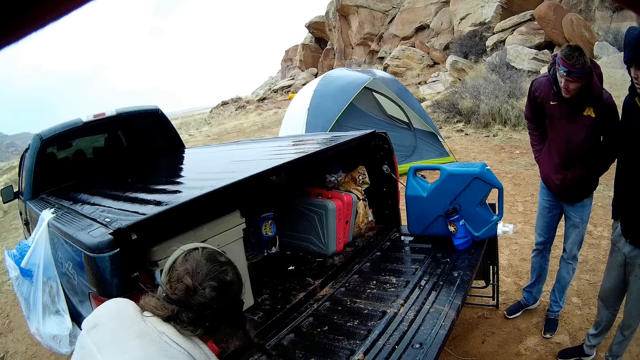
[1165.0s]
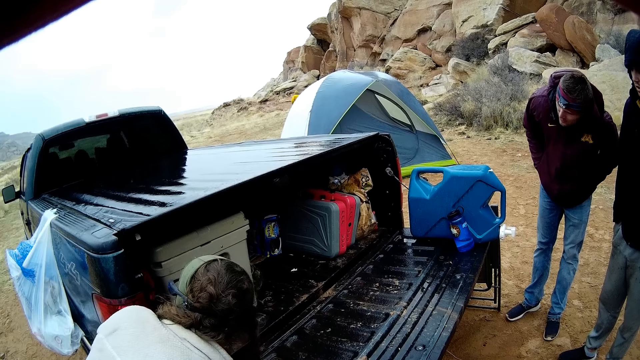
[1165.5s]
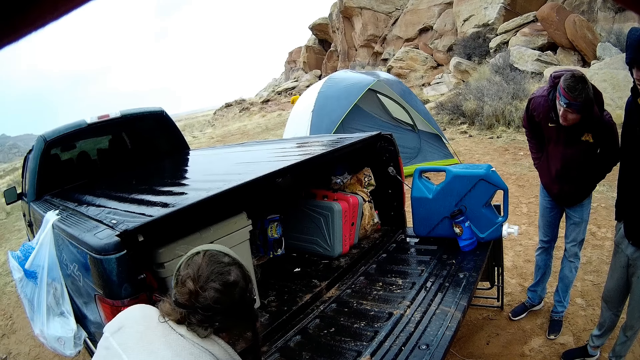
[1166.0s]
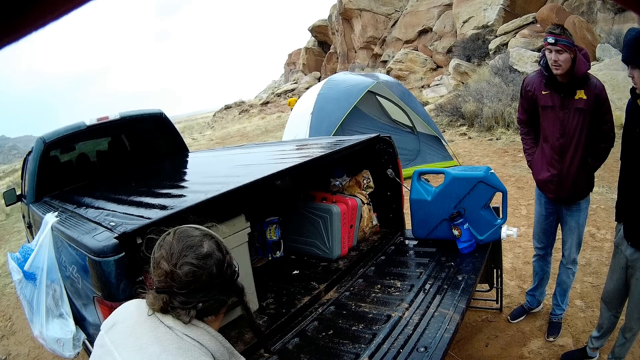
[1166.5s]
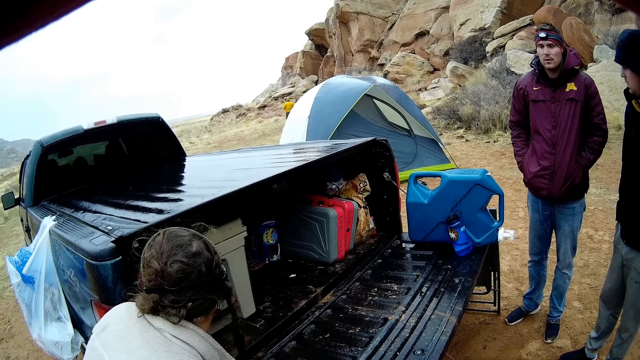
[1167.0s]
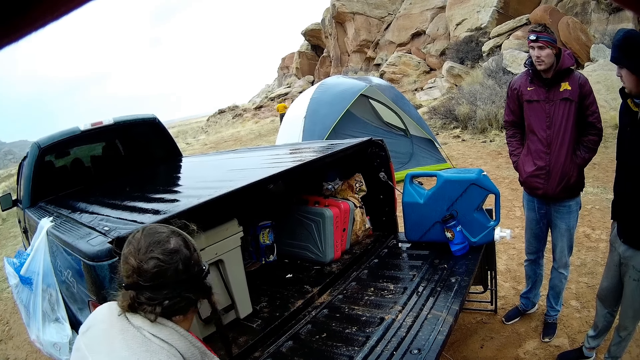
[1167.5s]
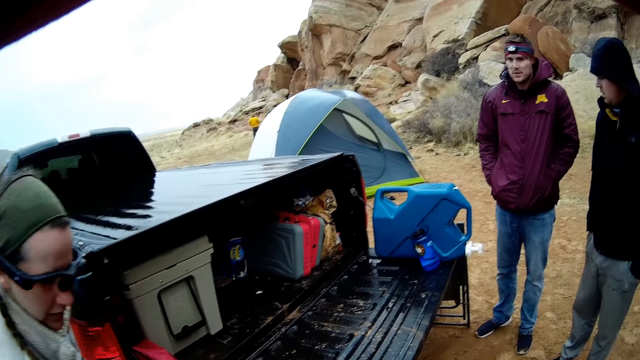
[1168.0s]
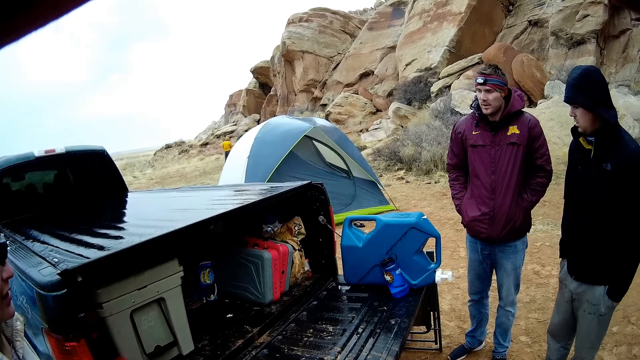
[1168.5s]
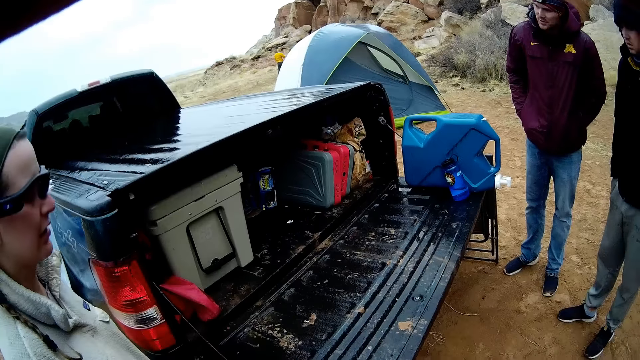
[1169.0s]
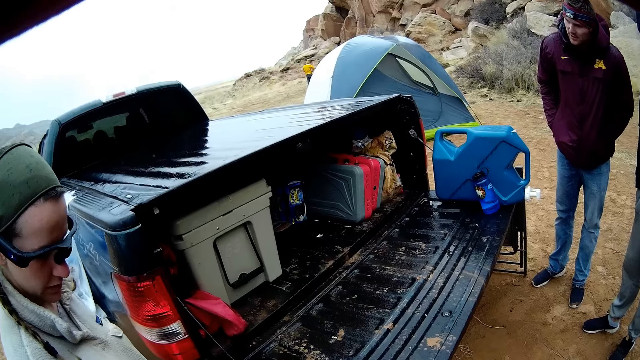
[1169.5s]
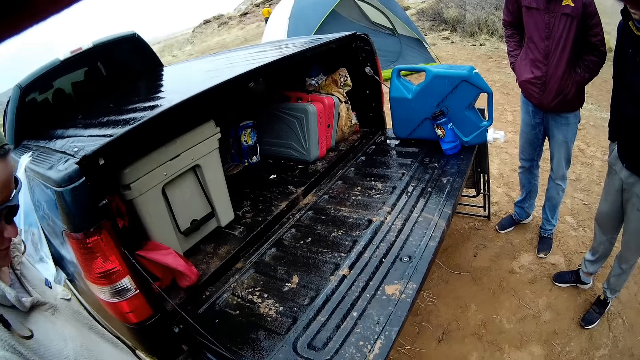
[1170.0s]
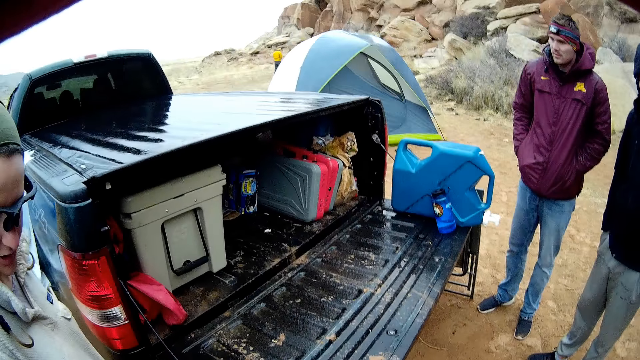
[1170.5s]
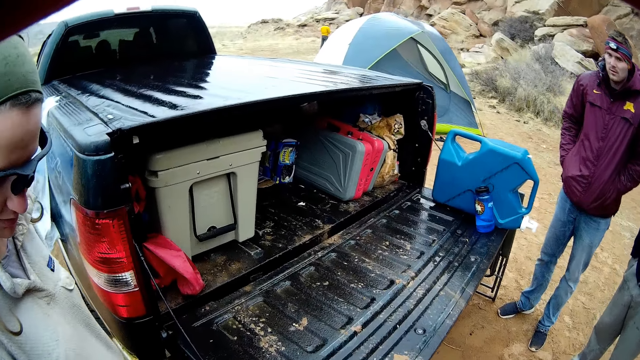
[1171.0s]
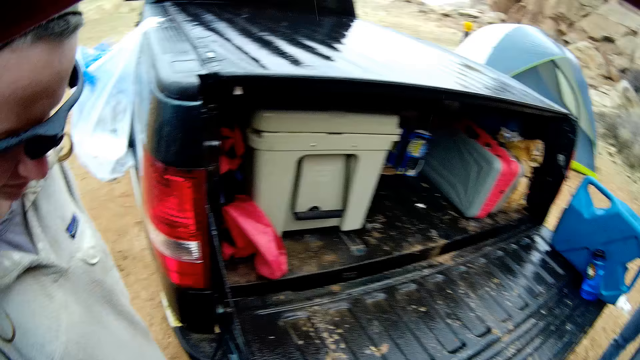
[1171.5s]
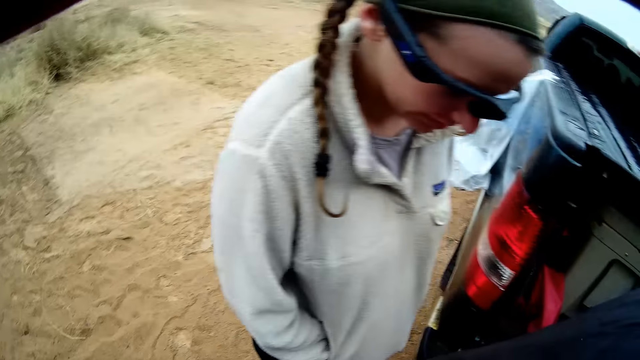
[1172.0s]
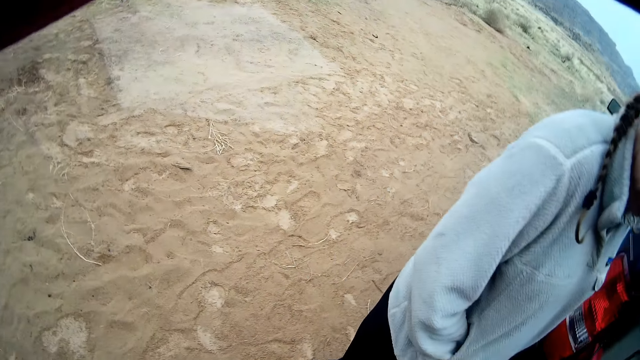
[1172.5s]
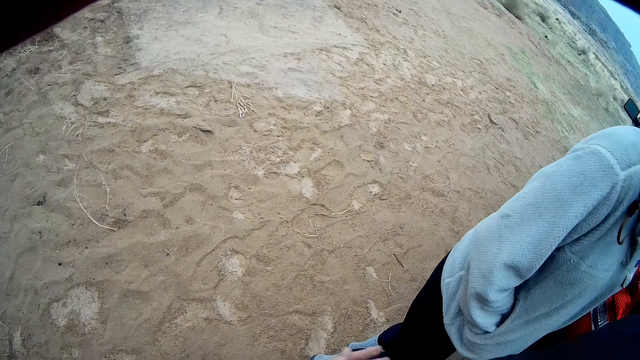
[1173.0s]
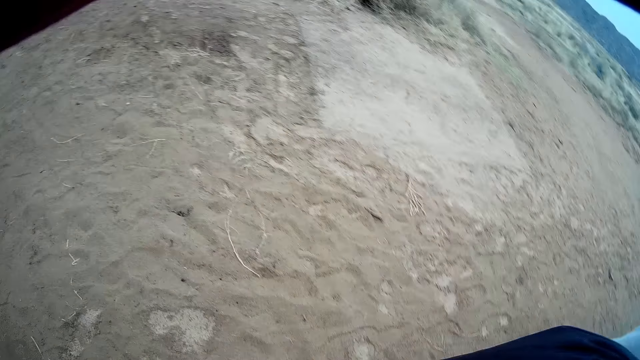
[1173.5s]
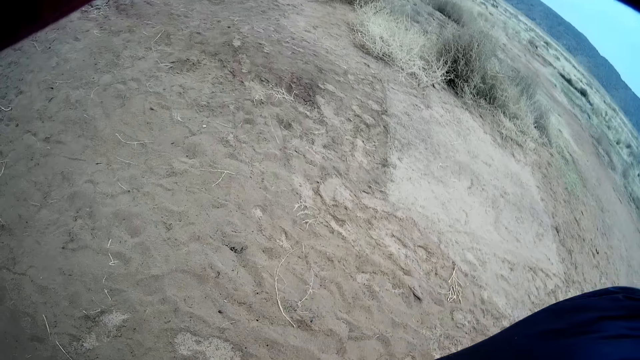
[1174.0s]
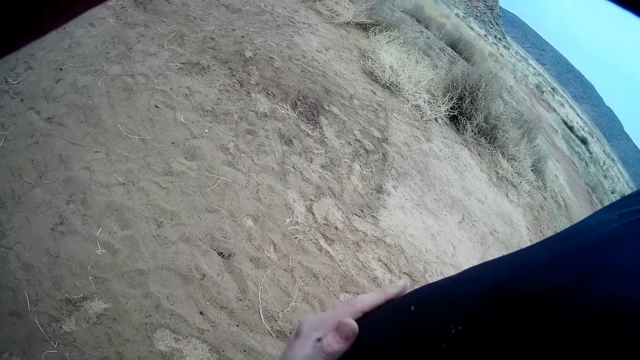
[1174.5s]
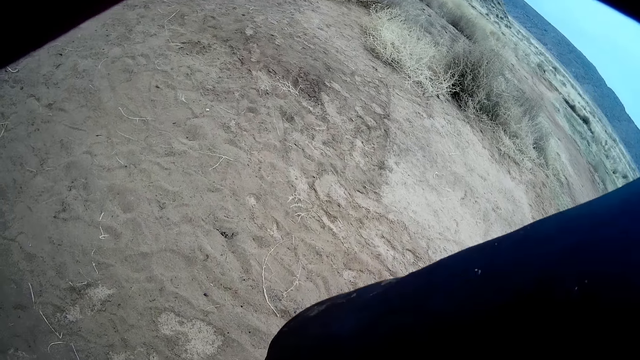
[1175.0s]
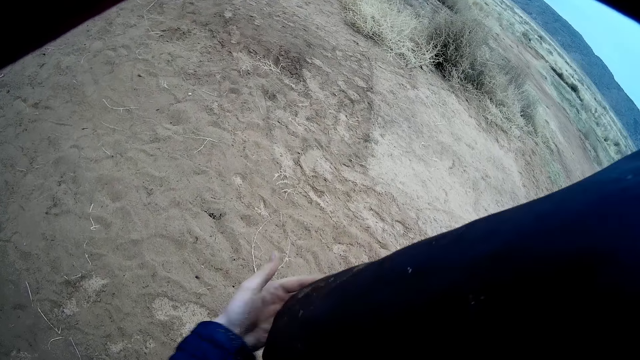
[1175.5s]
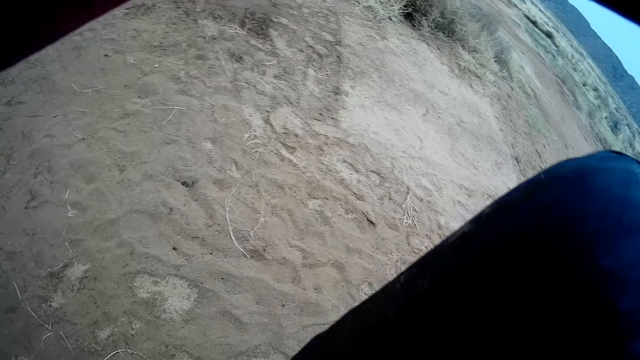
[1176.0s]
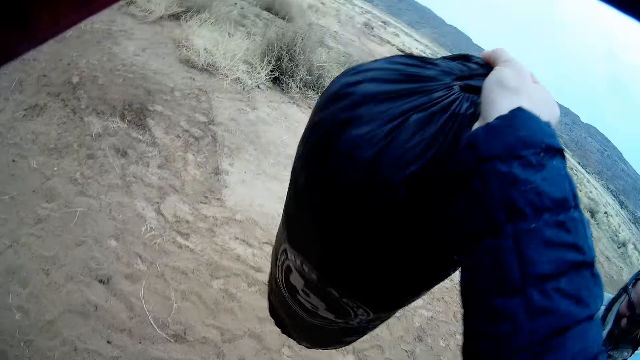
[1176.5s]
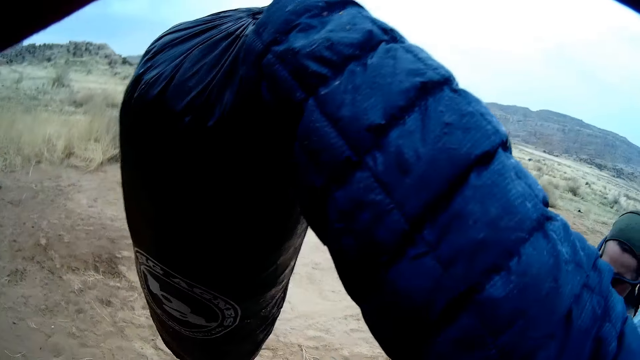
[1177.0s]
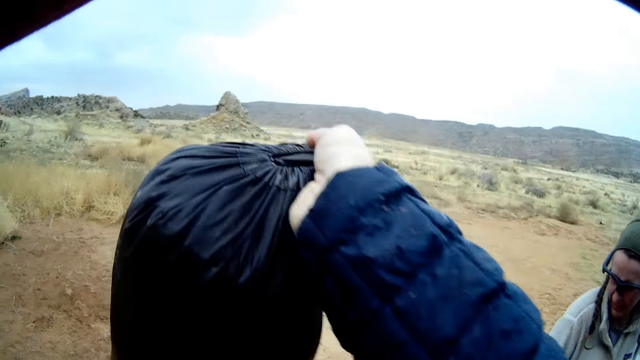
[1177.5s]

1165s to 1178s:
The lady looks around a car or truck. A man peeks at the truck. Another man interacts with the lady. The camera wearer lifts the bag. They adjust the bag with hands. They wipe the bag.

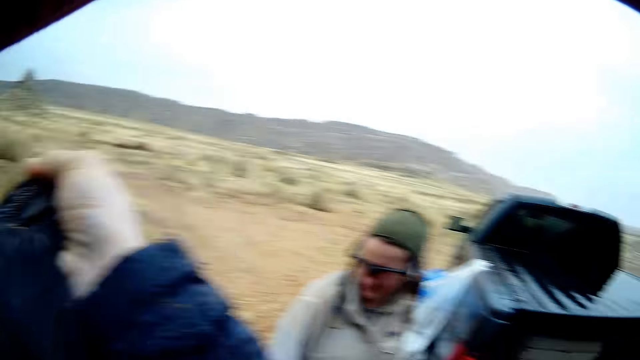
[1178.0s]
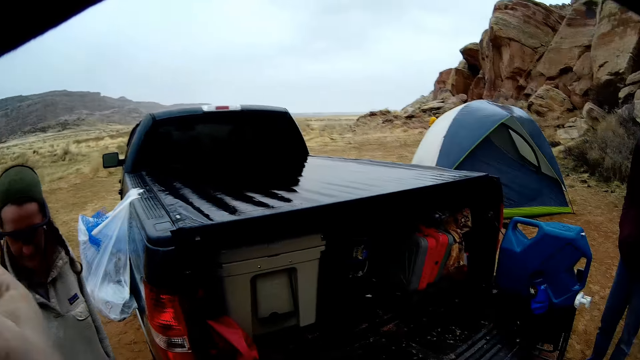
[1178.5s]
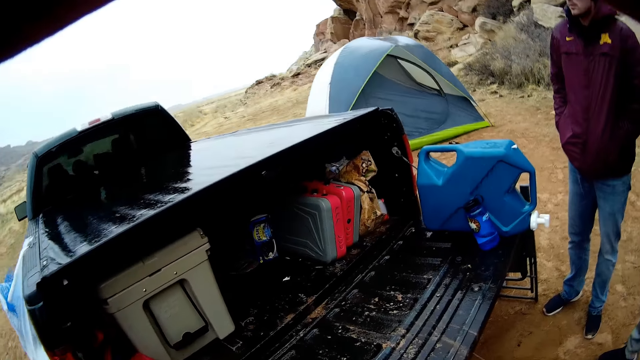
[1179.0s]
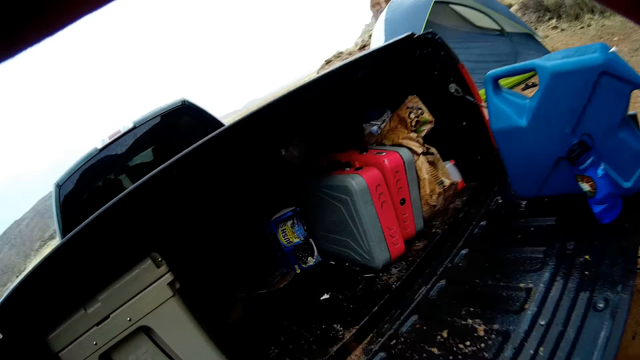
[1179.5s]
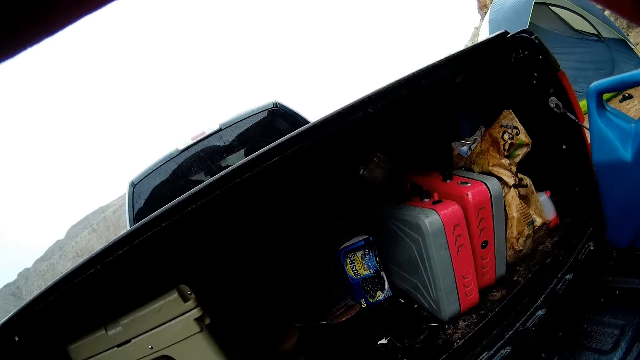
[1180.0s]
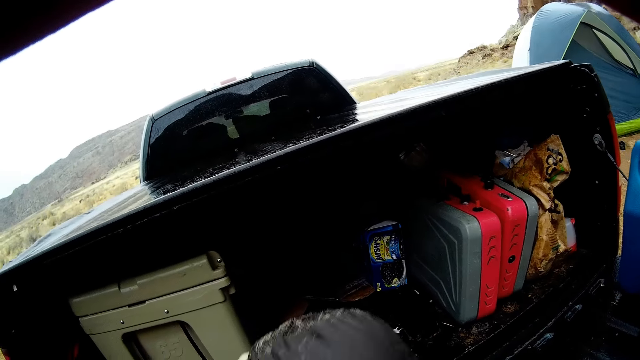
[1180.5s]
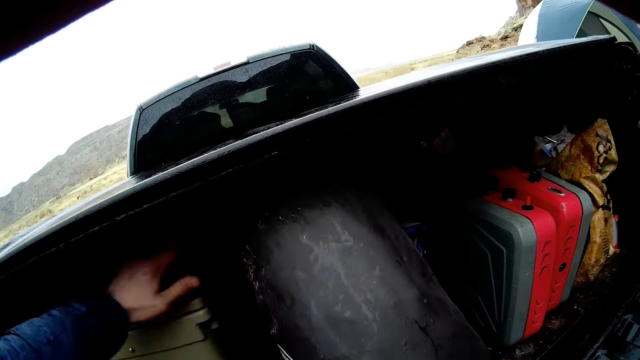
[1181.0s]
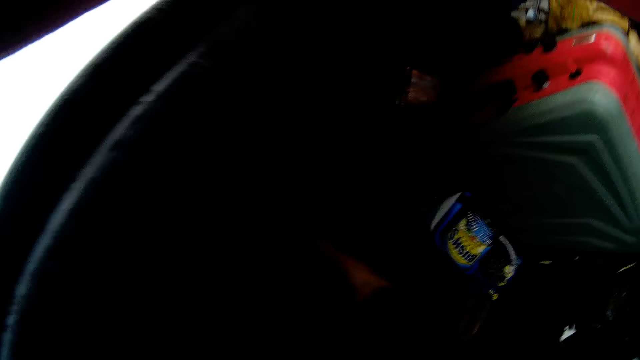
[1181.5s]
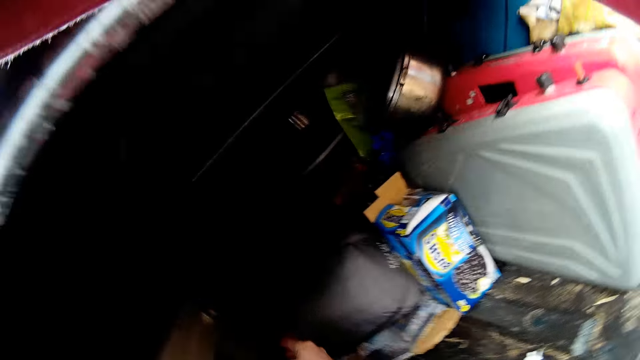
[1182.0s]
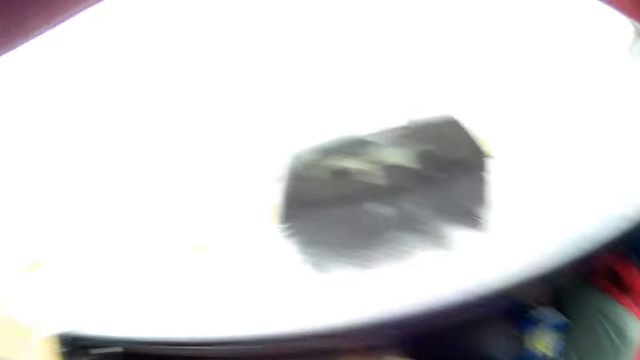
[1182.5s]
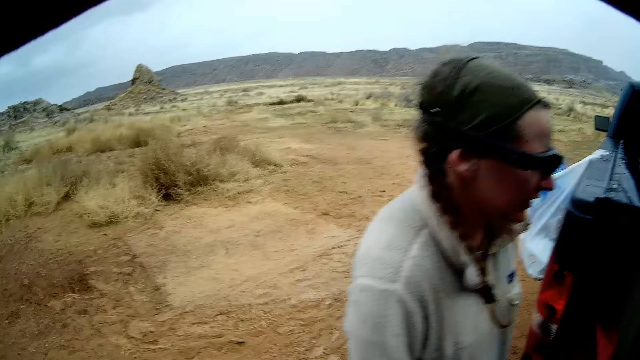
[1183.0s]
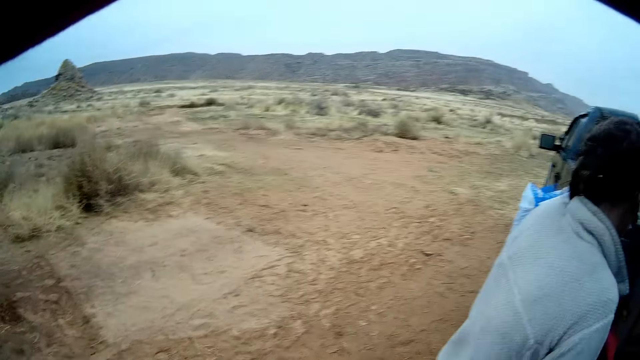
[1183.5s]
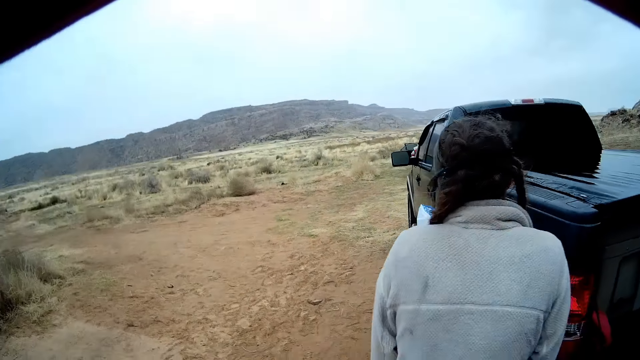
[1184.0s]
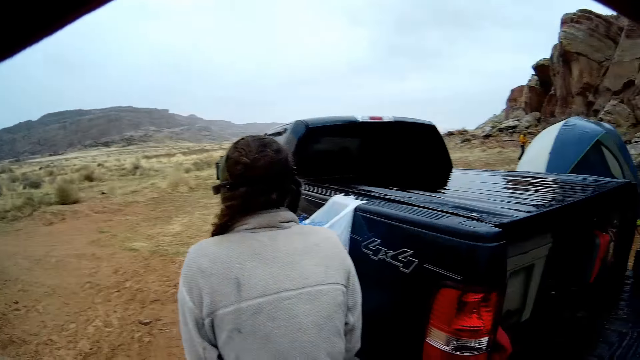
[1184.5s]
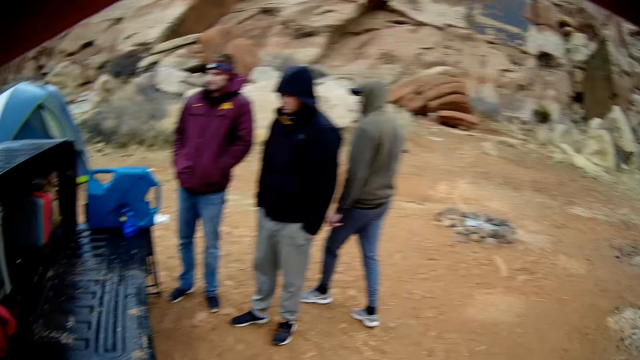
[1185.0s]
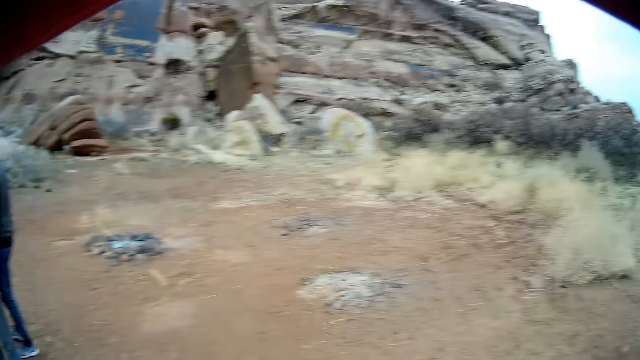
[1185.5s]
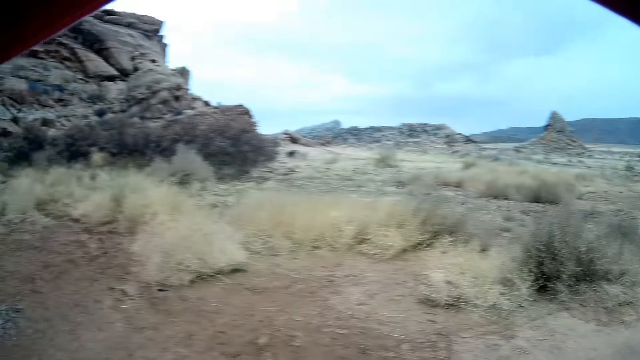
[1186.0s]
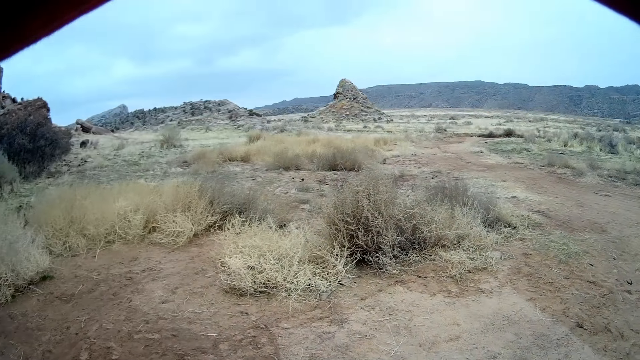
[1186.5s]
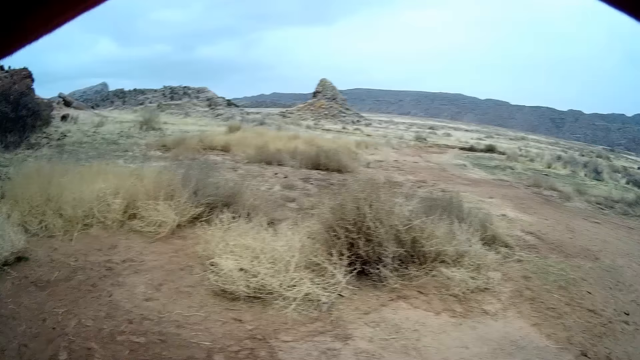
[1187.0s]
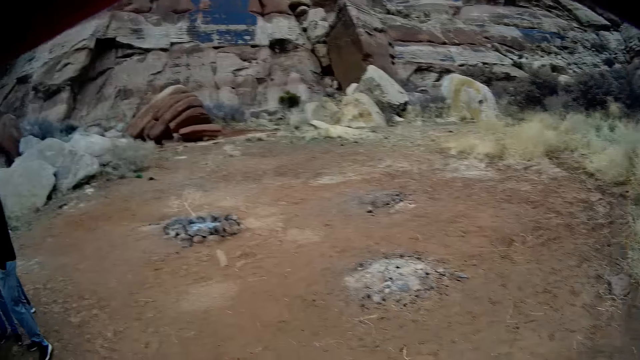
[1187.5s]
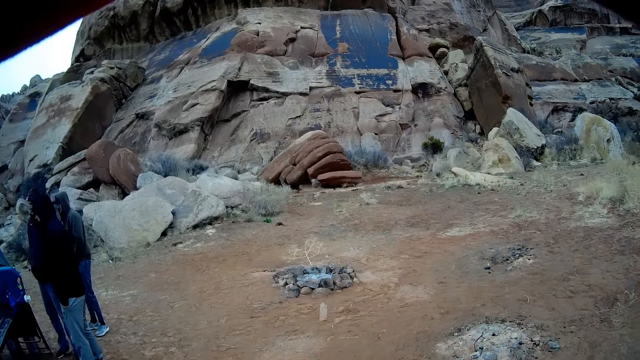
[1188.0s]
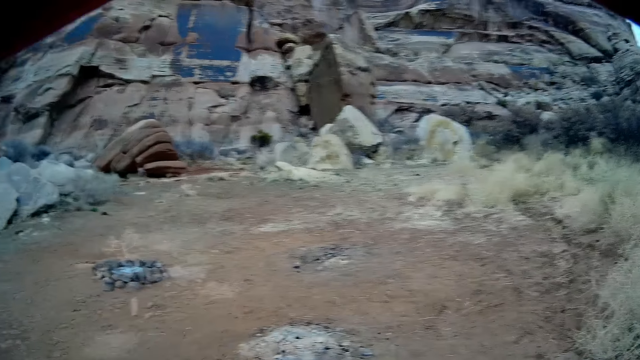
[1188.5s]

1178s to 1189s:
The camera wearer walks around the camping site. They put down the bag in the car. They walk around the camping site. The lady walks around the camping site. The camera wearer moves around.
